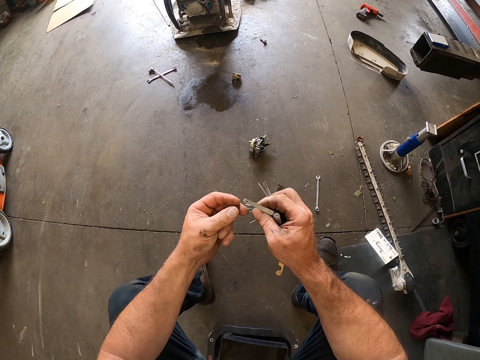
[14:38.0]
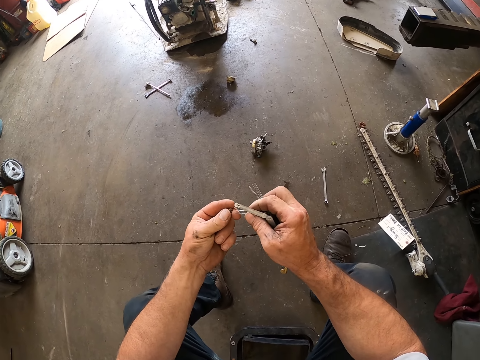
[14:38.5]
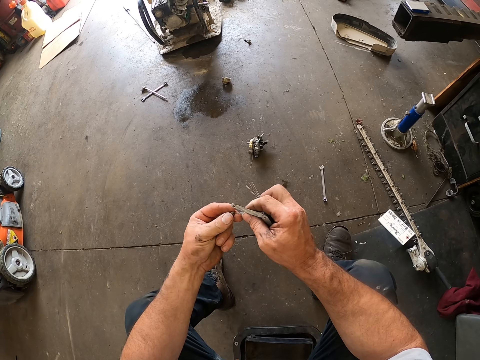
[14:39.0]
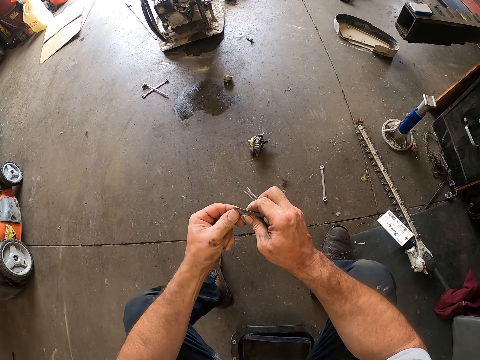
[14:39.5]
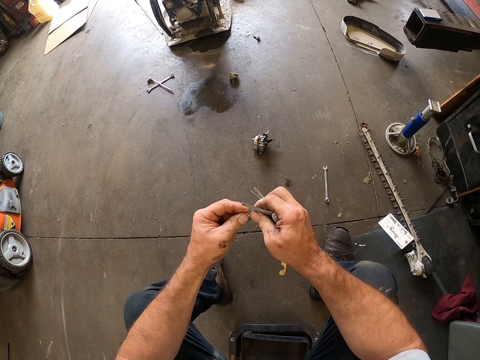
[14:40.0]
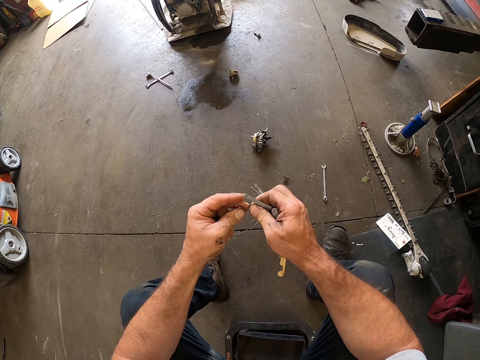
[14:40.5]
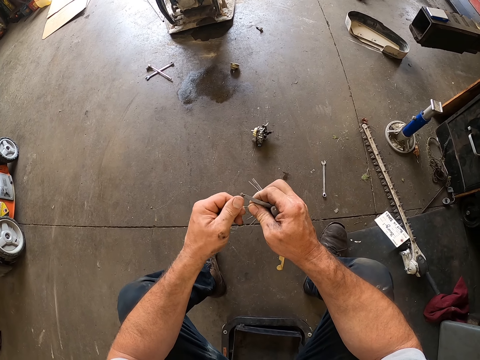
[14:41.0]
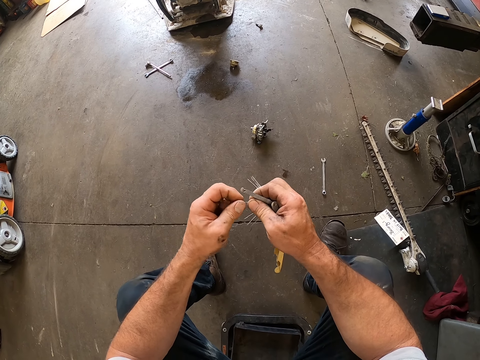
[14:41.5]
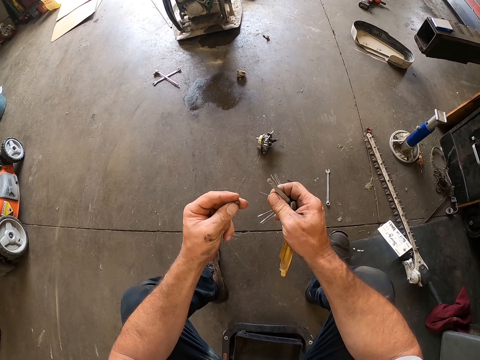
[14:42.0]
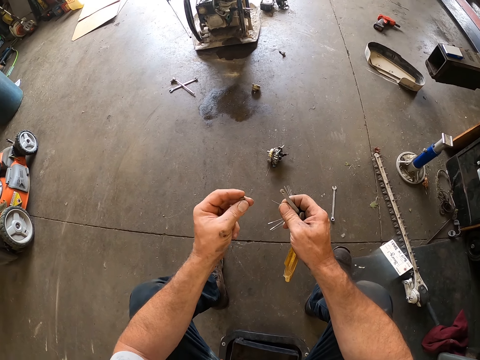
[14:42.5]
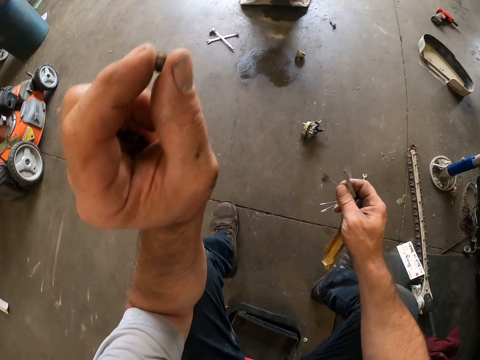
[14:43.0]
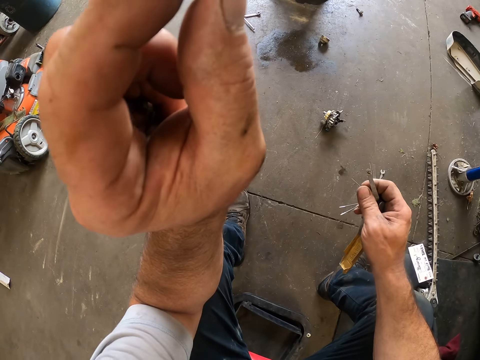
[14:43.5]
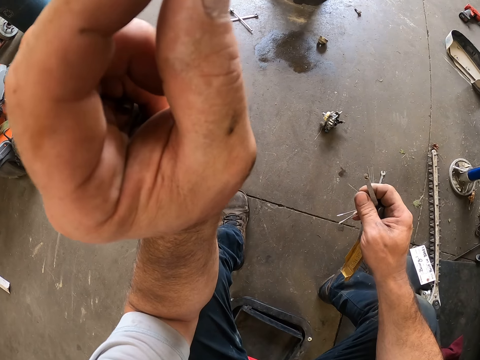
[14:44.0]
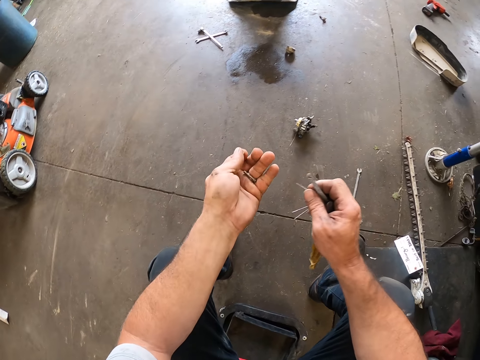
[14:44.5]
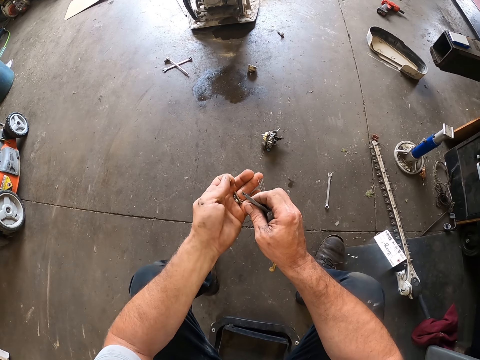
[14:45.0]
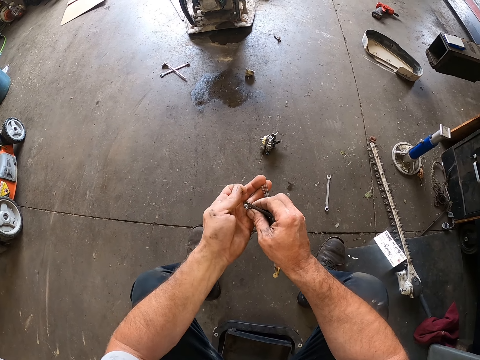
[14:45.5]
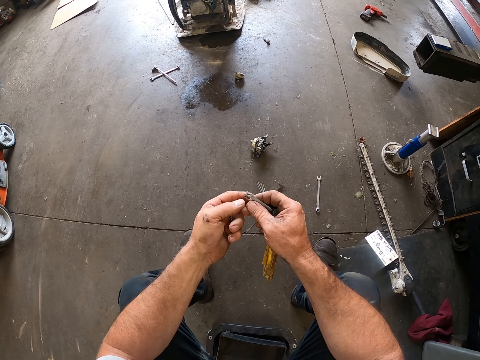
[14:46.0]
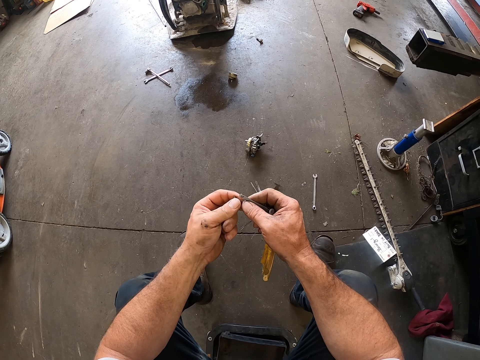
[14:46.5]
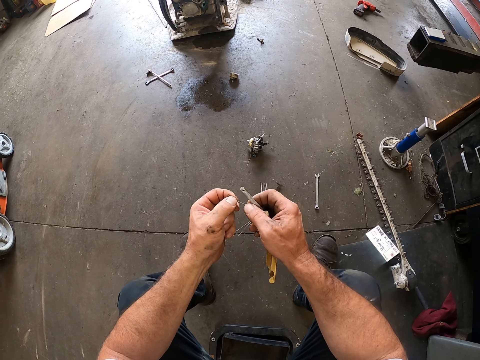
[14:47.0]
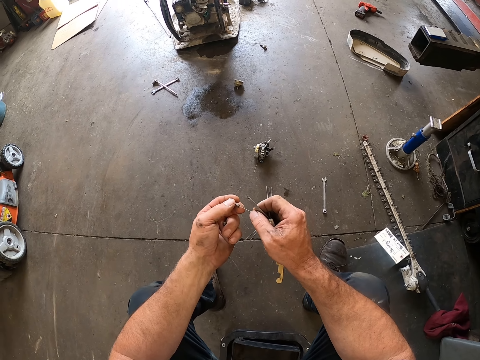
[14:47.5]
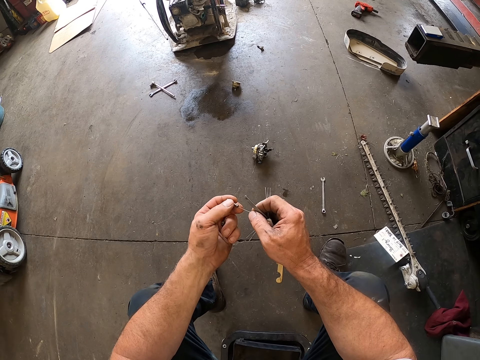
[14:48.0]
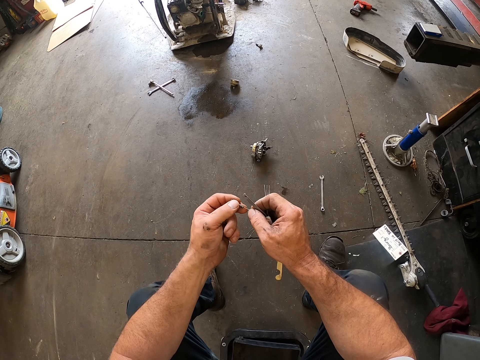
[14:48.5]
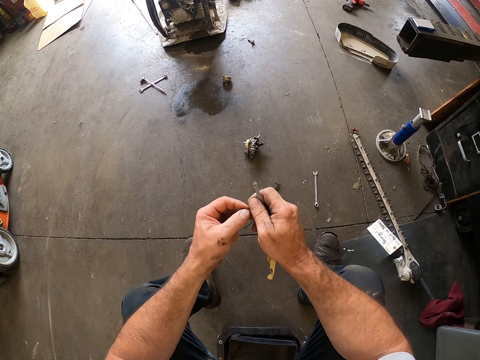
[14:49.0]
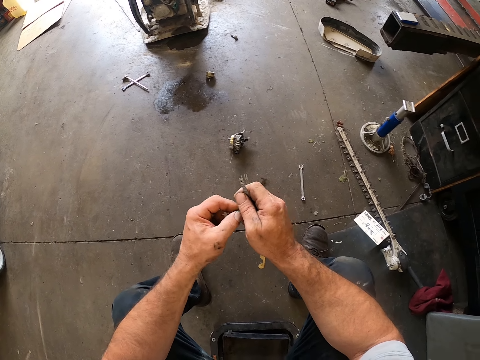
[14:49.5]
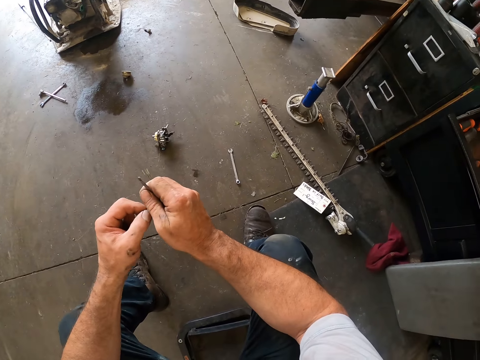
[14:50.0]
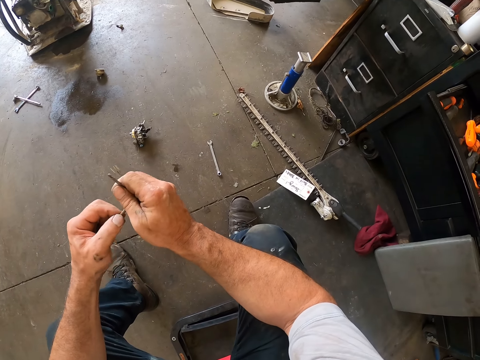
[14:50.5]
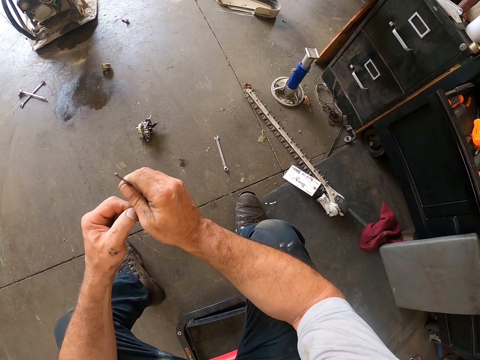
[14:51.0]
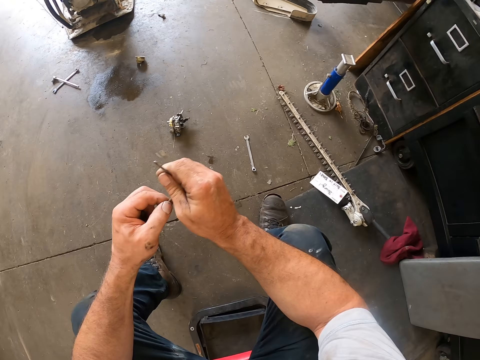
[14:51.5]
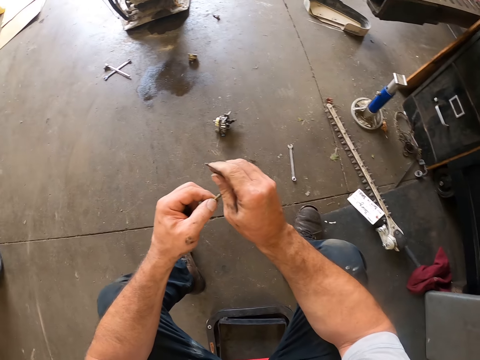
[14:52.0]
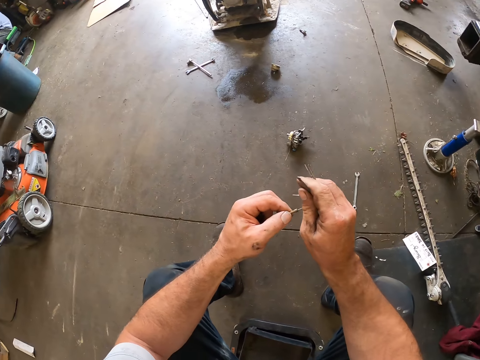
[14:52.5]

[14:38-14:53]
The camera wearer picks up a needle. He holds a bolt. He cleans the bolt with the needle. He puts the pin into the screw with his right hand. He removes the pin from the screw with both of his hands. He lifts the bolt. He bites the screw with his mouth. He stares at the bolt. He lowers his hand. He picks another screw from his left hand with his right hand. He holds the bolt with both hands. He passes the screw to his left hand. He pushes the pin into the screw with both of his hands. He cleans the bolt with the needle.

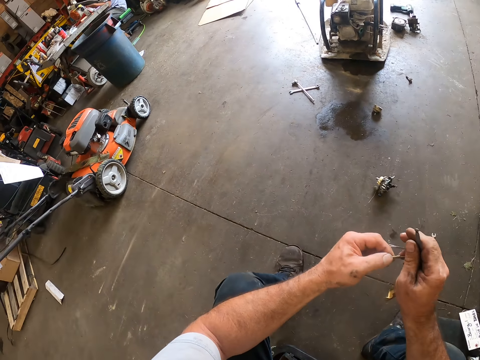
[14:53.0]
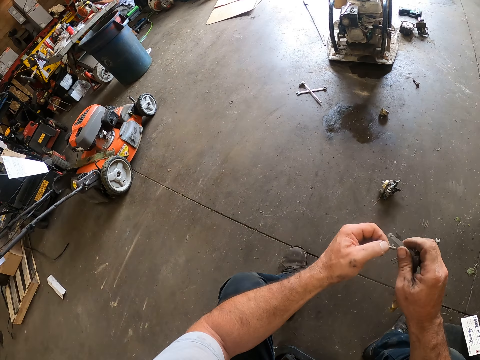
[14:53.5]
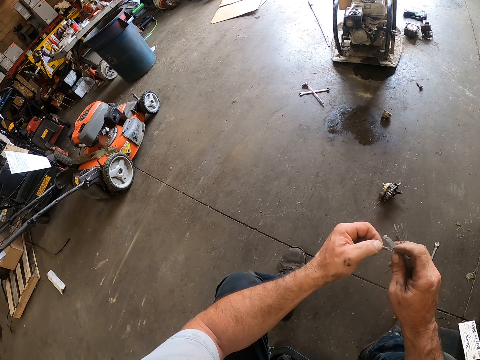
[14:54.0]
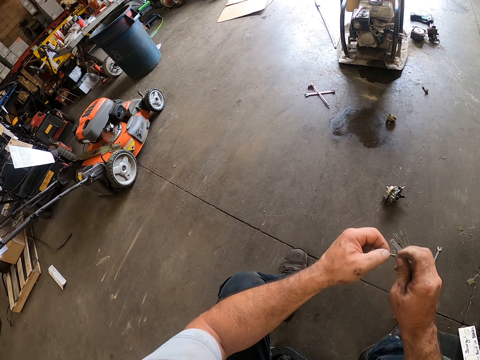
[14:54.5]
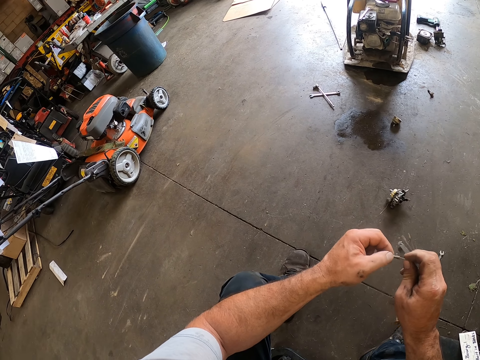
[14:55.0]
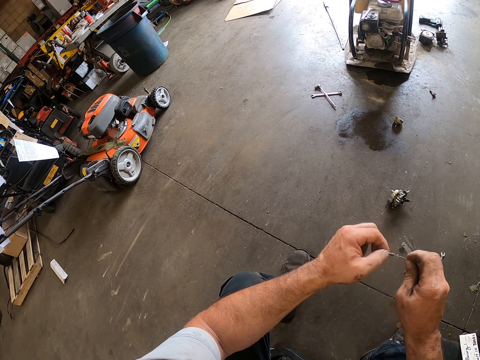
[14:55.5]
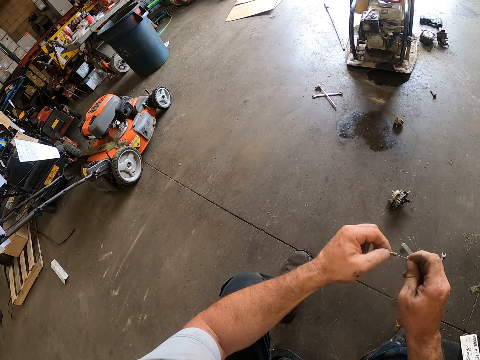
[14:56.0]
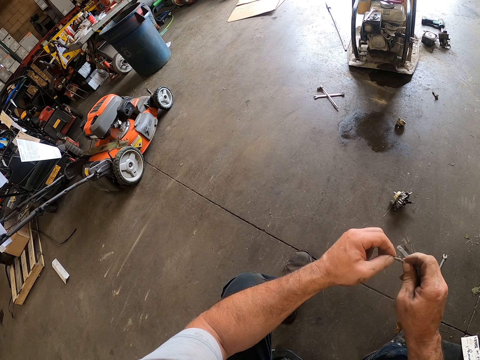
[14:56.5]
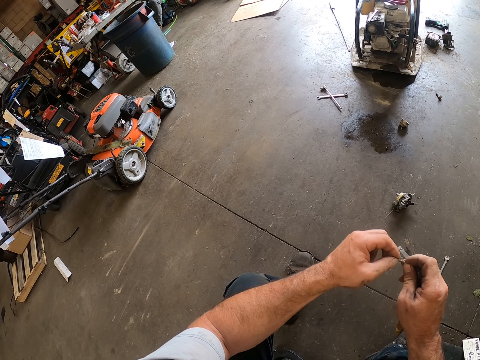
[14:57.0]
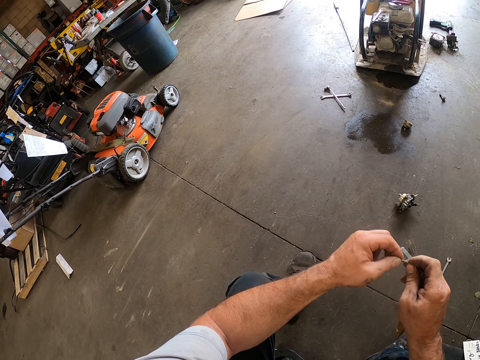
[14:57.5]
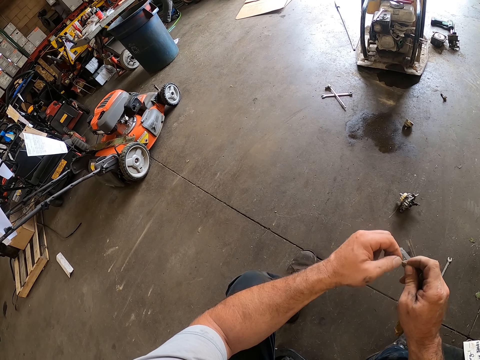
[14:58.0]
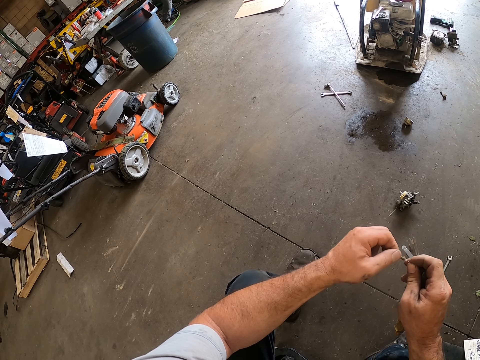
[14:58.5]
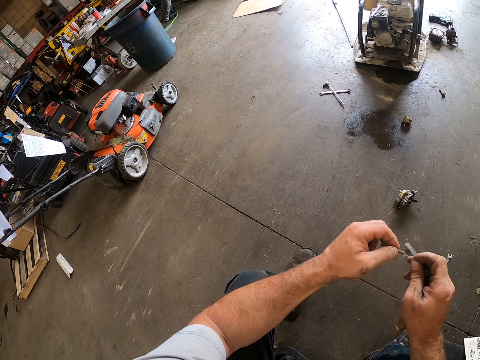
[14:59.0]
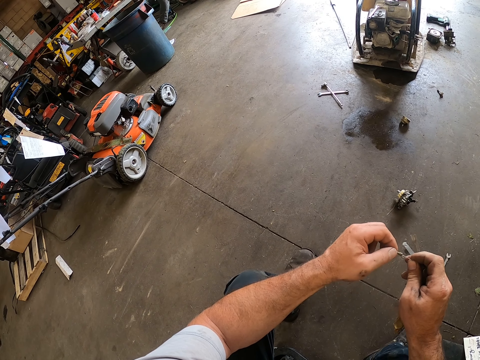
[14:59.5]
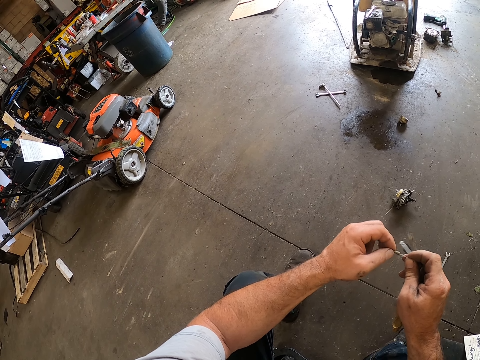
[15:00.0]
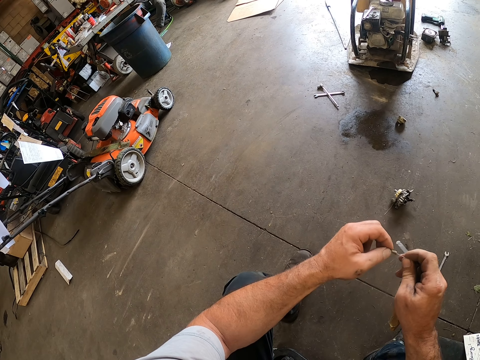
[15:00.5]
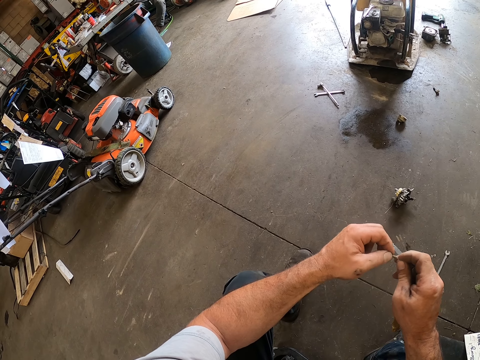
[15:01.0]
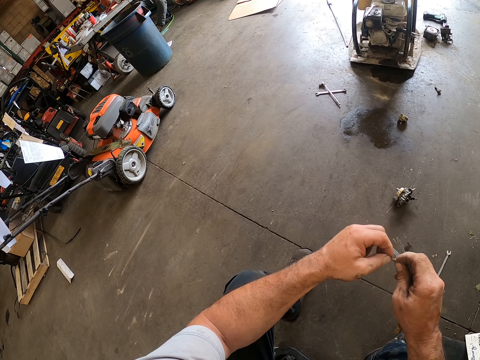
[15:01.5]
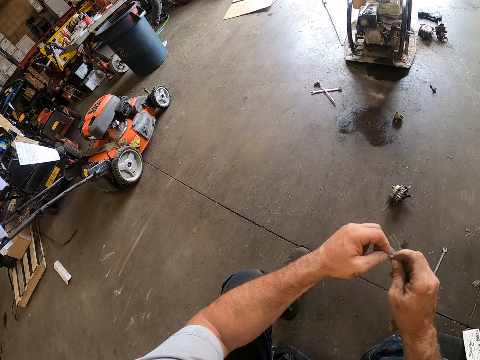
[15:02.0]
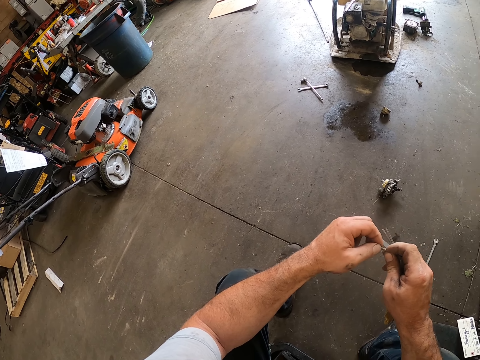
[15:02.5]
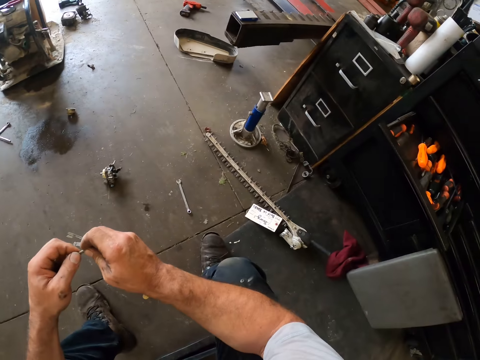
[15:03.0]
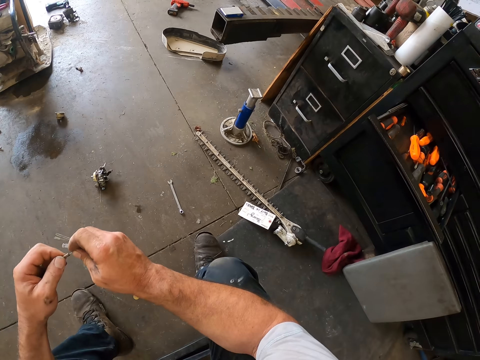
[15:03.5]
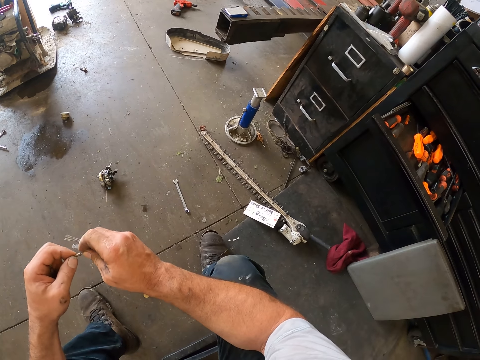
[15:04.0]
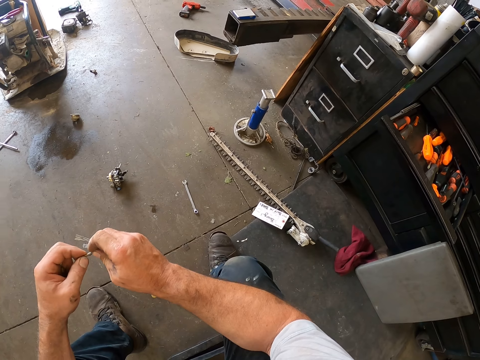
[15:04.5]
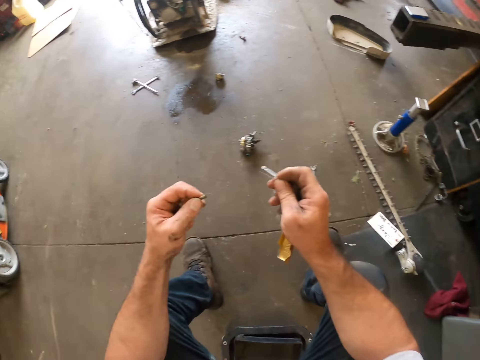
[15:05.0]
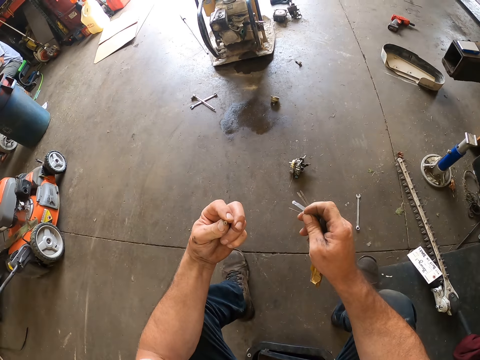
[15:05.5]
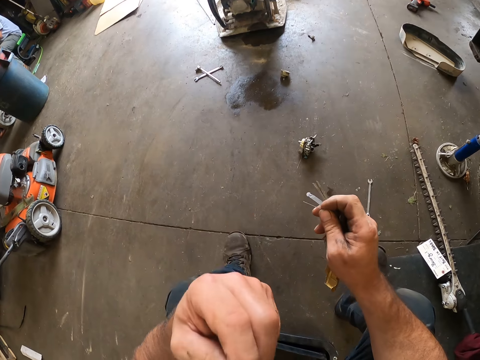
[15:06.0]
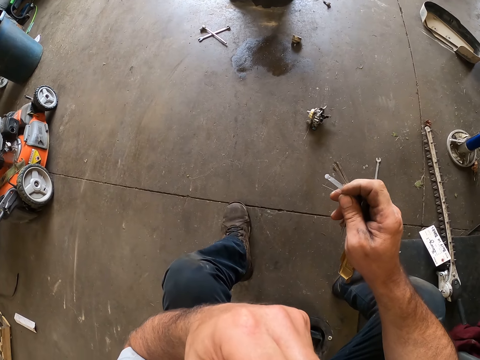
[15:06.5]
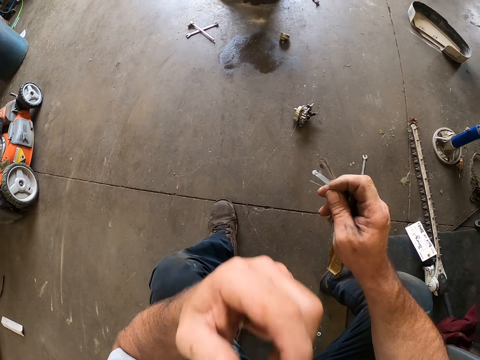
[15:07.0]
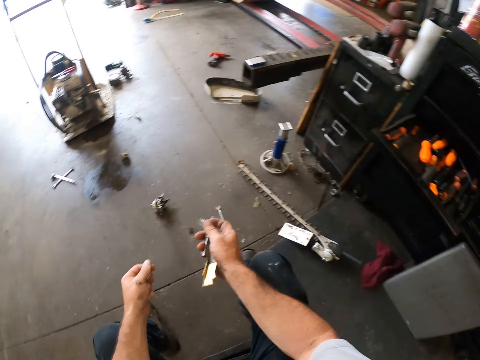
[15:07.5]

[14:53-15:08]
The camera wearer pulls a needle off the bolt. He checks the bolt. He bites the screw with his mouth. He puts the bolt on his mouth.
